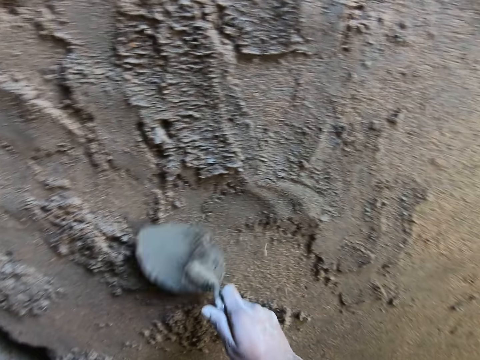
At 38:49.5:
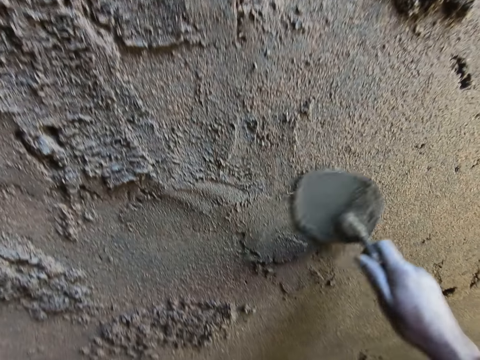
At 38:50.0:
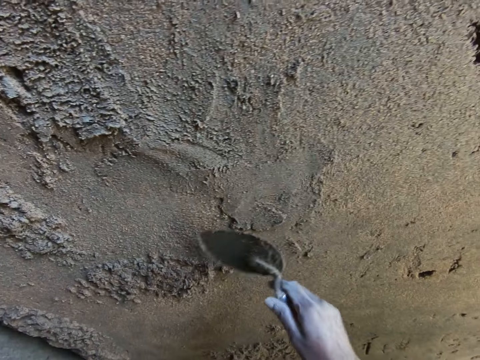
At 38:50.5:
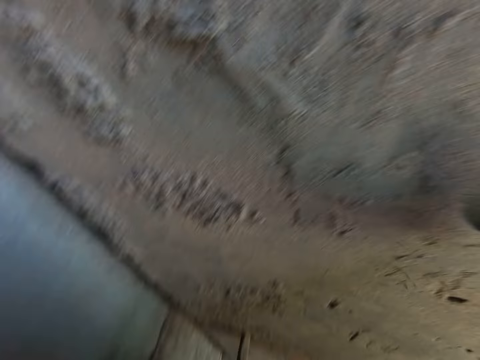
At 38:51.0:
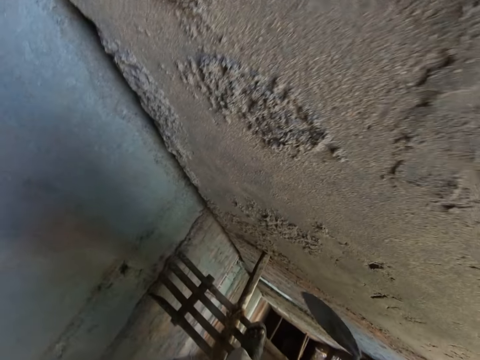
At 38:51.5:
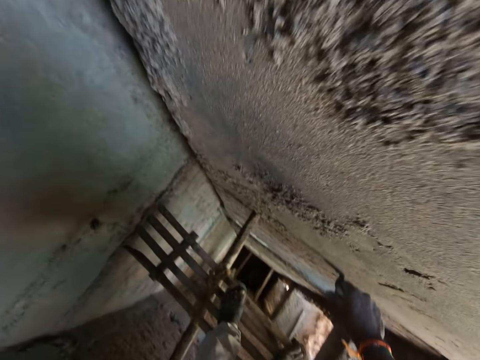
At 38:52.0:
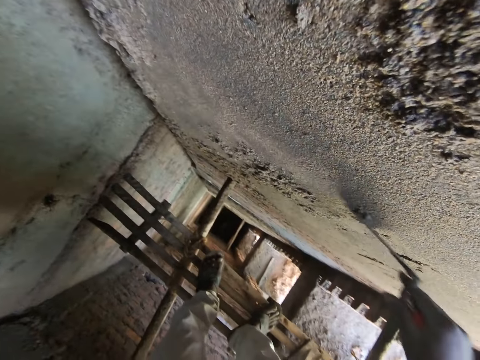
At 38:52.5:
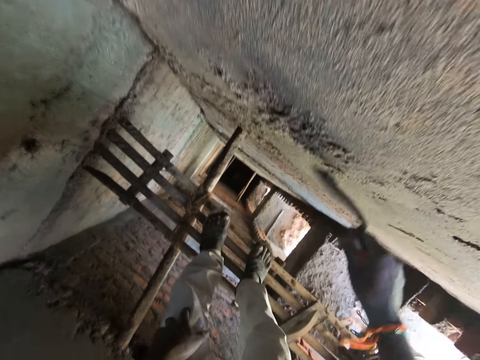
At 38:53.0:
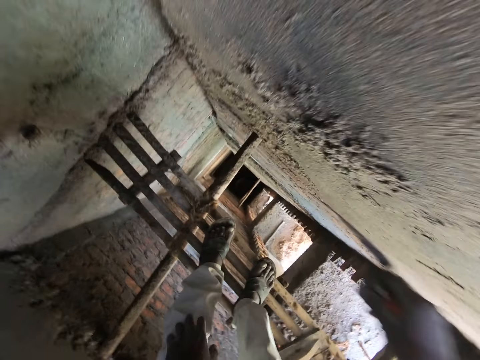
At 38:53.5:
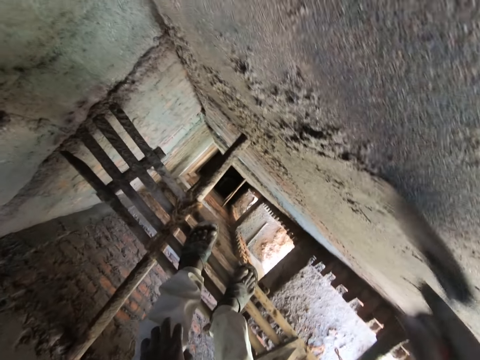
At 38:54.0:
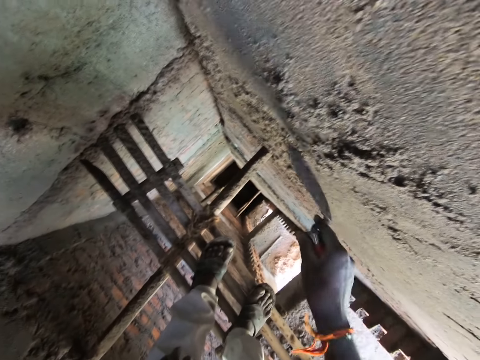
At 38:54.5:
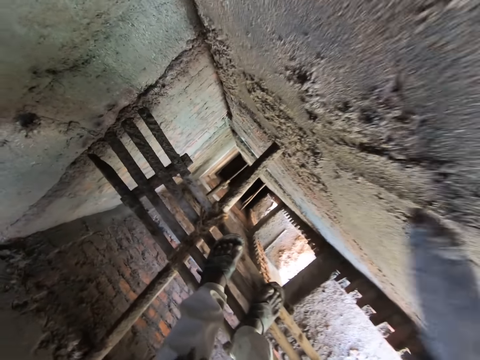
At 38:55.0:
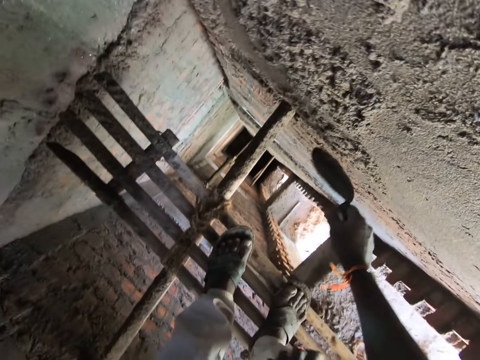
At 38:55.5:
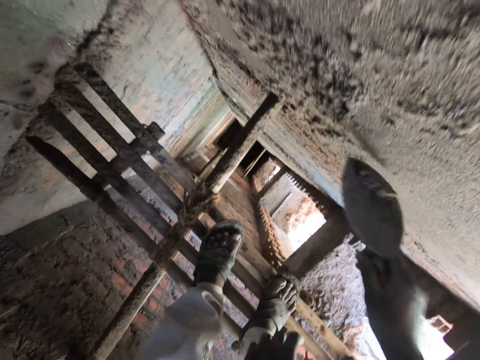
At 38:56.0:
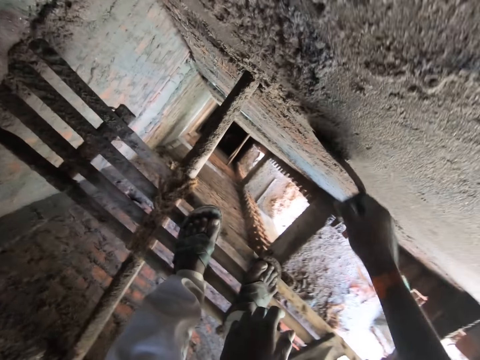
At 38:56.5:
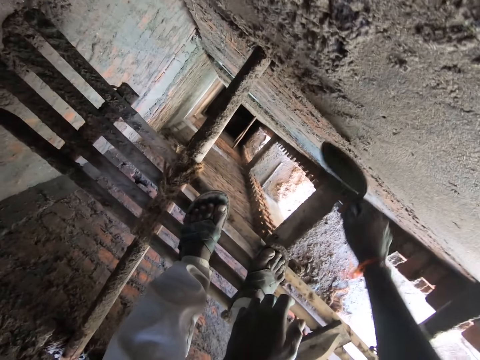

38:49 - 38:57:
The camera wearer bends downwards. They smoothen a wall with a trowel.

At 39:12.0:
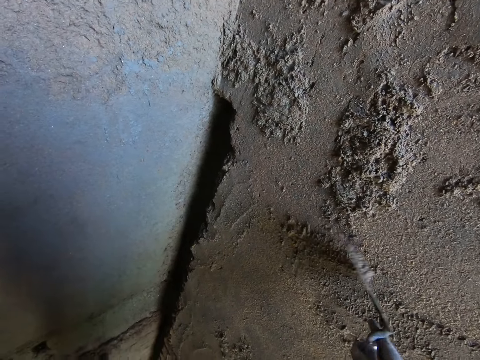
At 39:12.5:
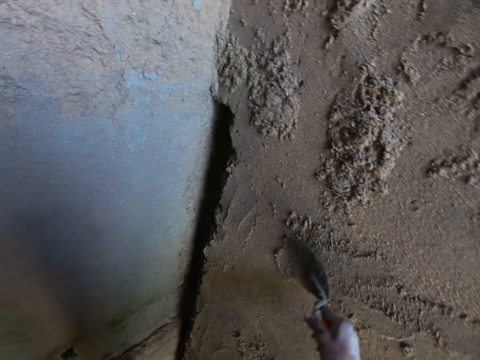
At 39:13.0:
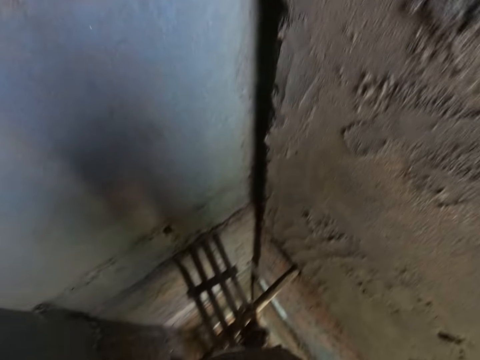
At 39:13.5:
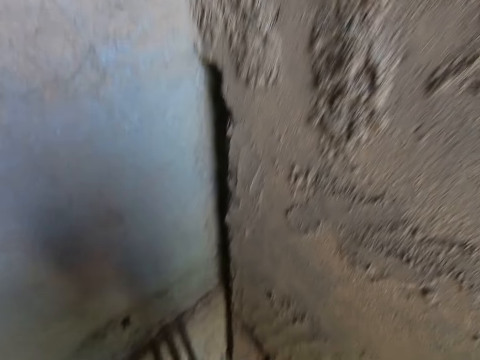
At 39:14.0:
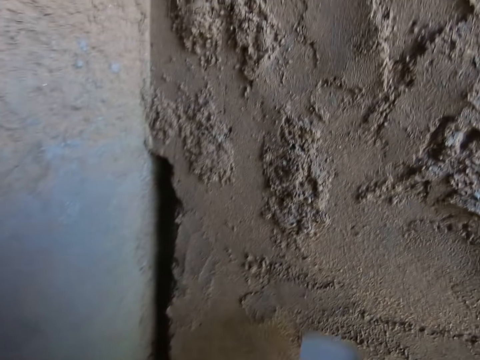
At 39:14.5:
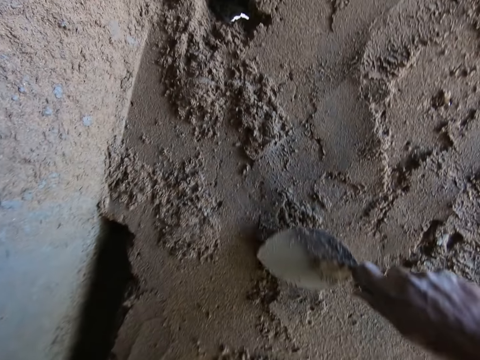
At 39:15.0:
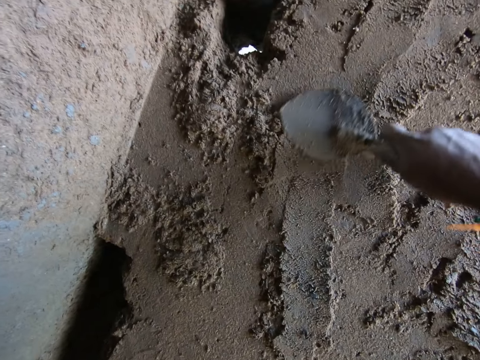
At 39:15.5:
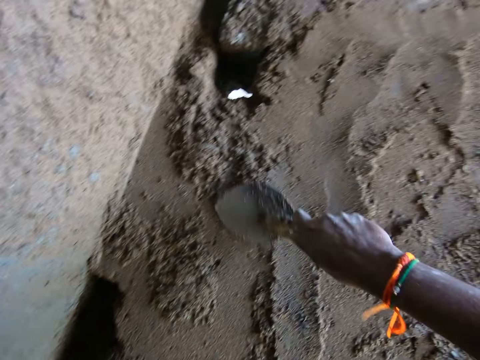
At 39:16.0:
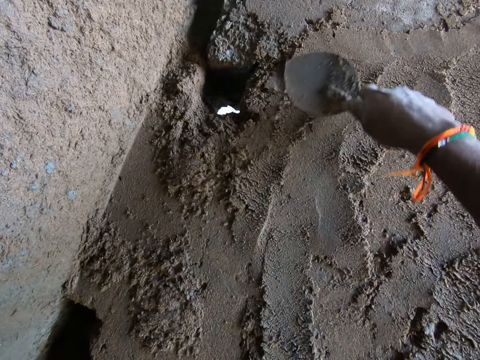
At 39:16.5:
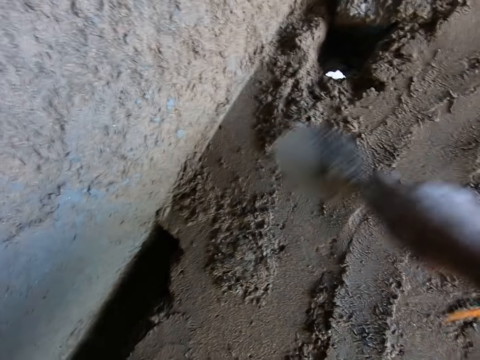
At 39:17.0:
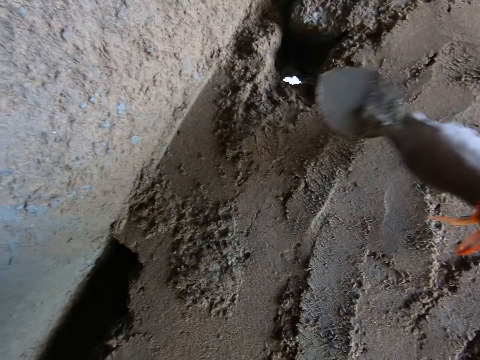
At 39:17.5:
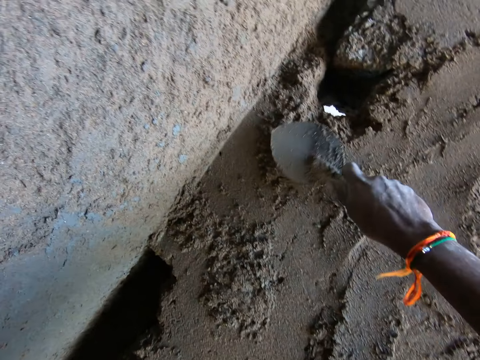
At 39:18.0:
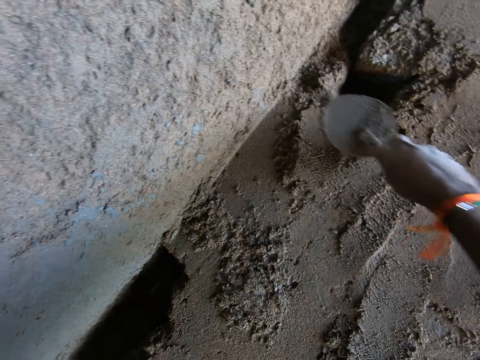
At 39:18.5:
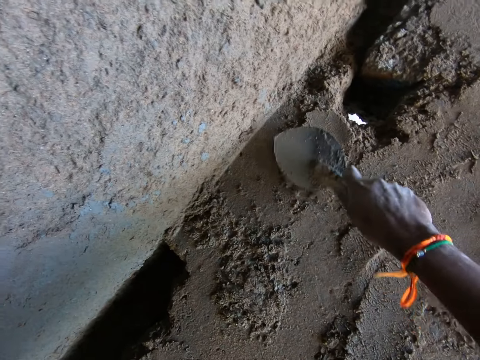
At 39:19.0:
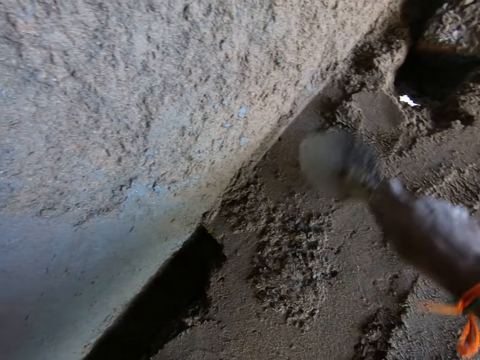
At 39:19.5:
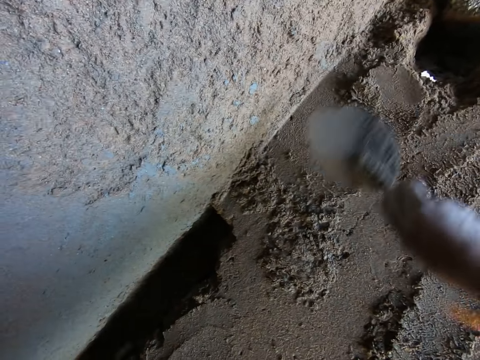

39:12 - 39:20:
The camera wearer looks around. They smoothen a wall with a trowel.

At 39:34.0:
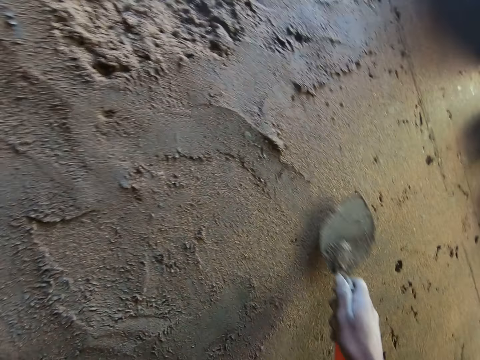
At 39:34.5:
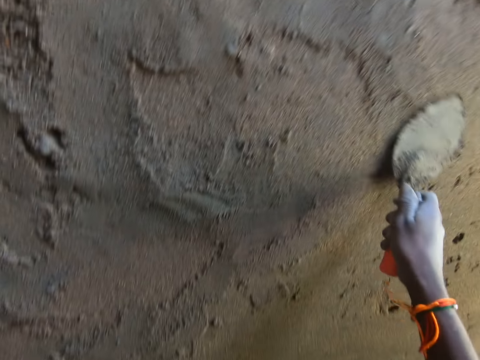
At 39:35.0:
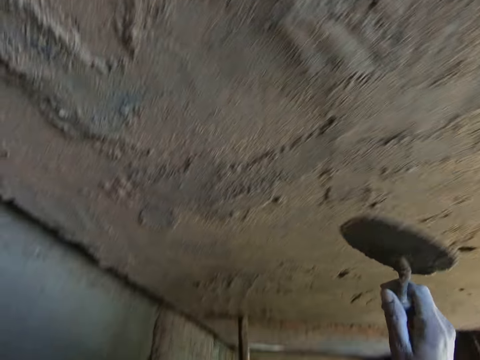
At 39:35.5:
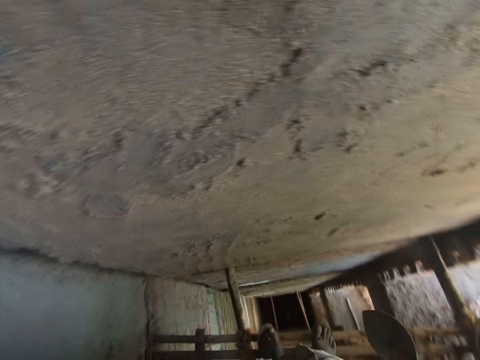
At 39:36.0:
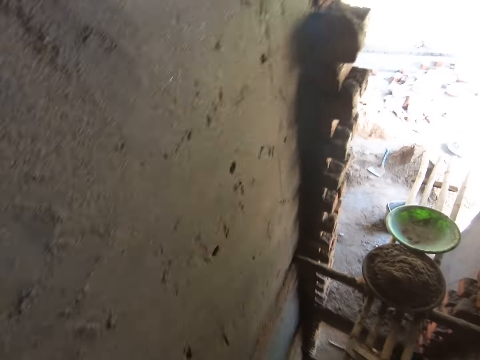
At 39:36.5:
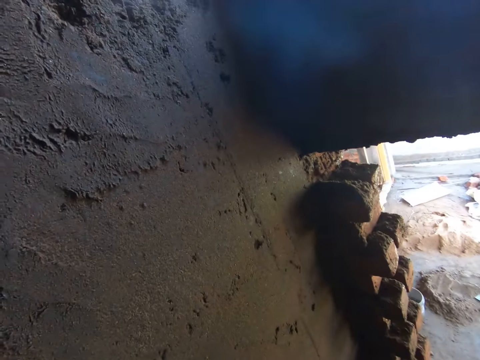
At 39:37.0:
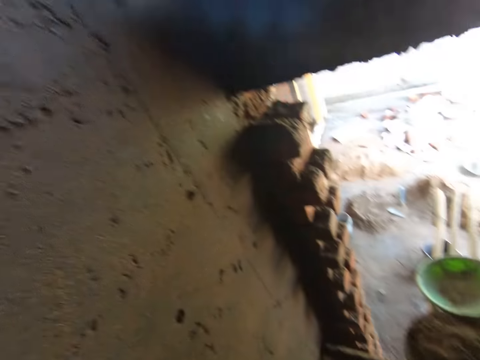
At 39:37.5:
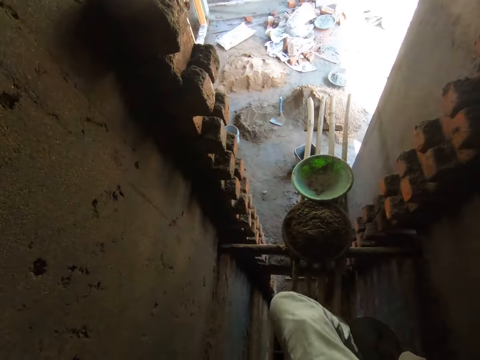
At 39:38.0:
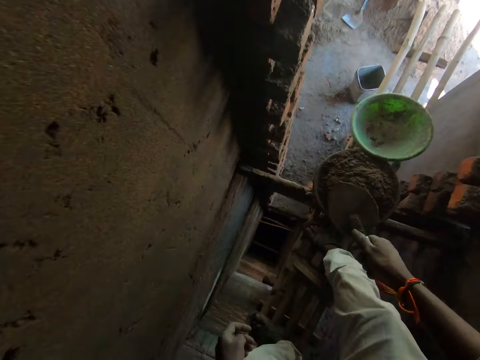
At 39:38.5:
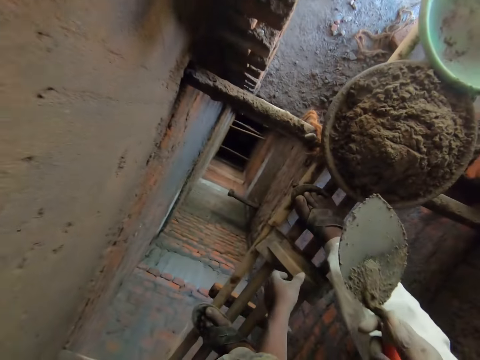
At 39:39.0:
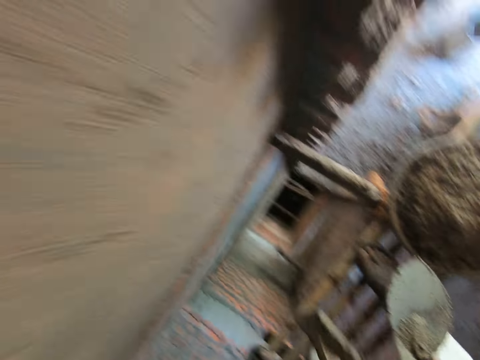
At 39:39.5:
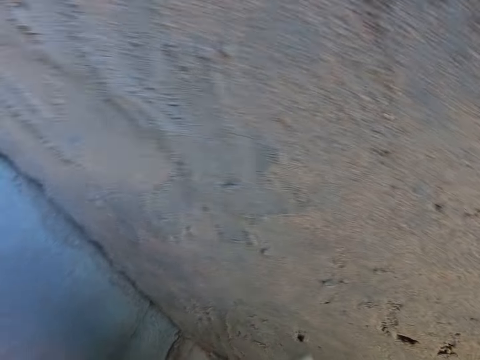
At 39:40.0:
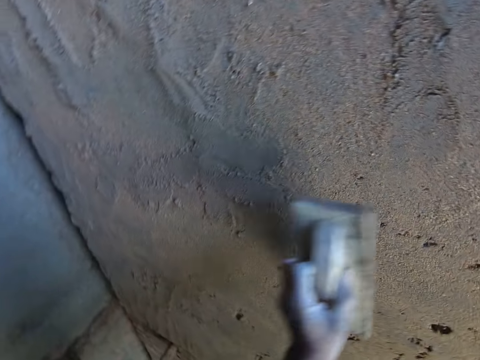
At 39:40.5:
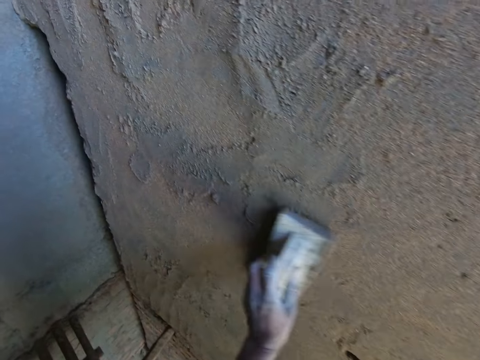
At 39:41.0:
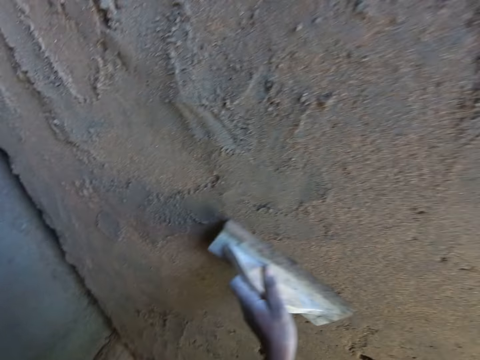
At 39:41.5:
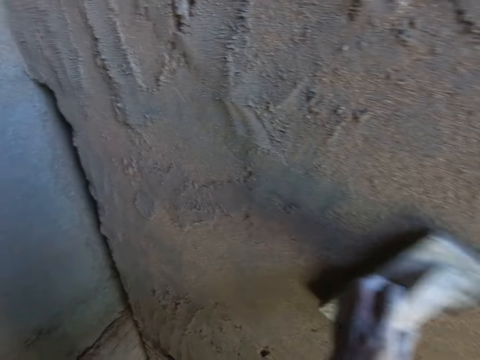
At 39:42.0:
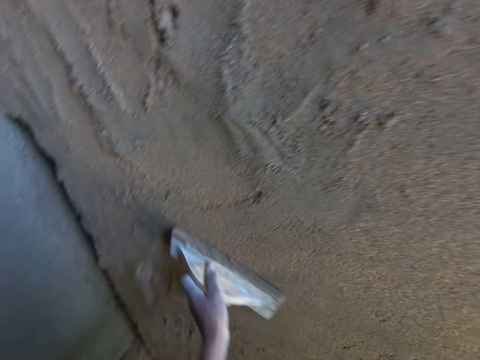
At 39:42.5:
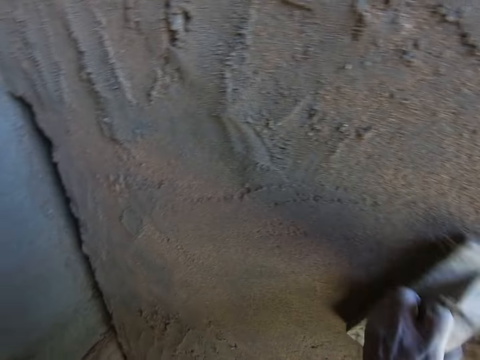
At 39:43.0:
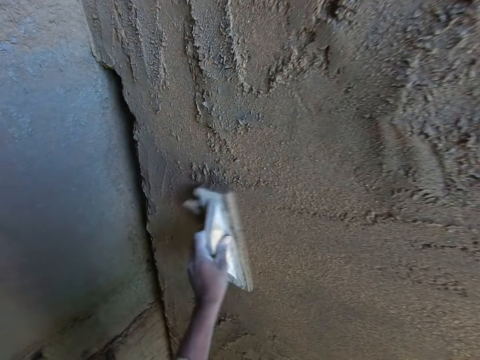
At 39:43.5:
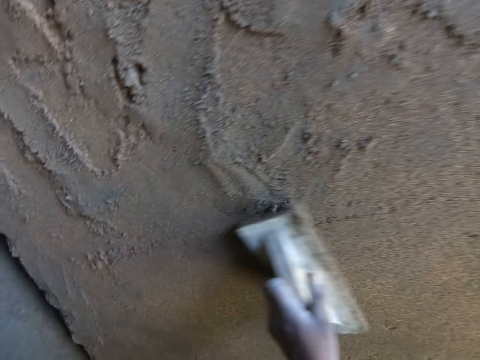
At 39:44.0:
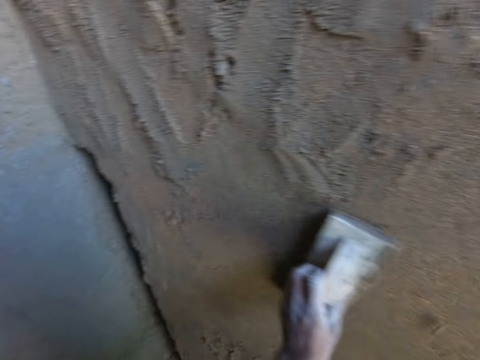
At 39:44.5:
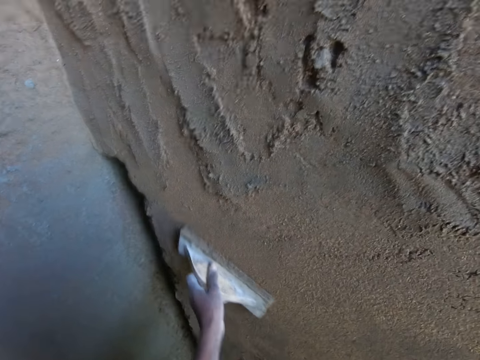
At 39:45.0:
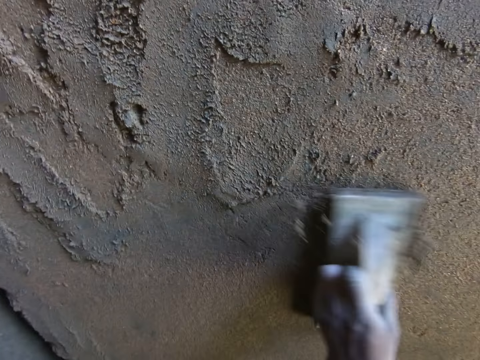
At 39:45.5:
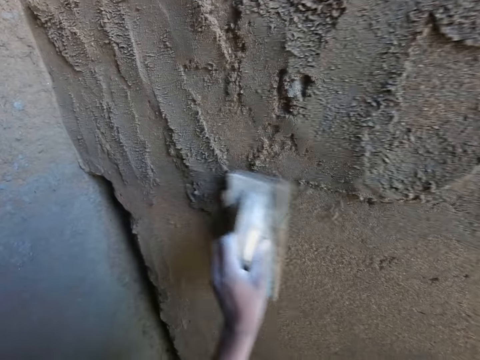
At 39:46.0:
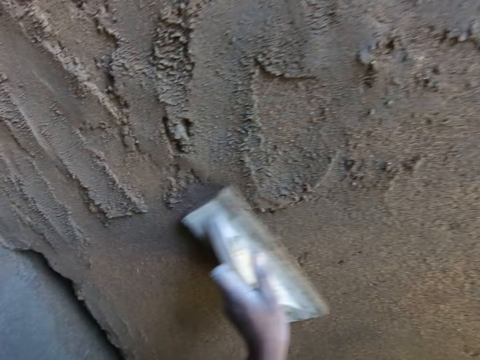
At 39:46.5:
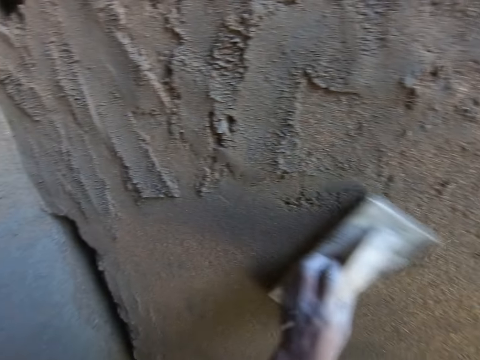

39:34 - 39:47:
The camera wearer looks around. He bends downwards, picks the wooden float from the scaffold with his left hand, and stands up. He smoothens the wall with the wooden float in his left hand.
